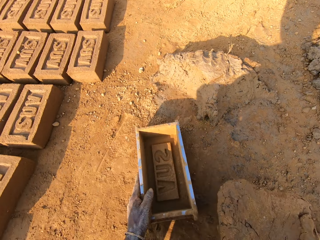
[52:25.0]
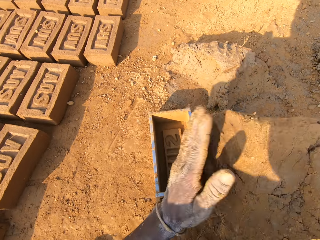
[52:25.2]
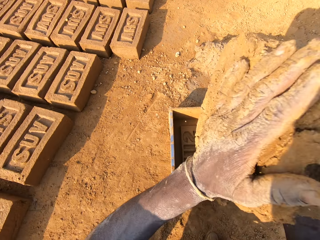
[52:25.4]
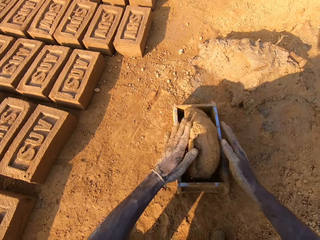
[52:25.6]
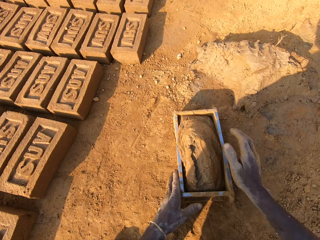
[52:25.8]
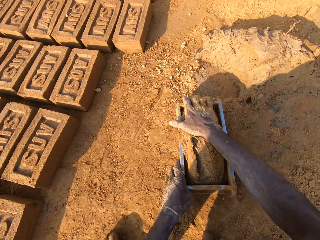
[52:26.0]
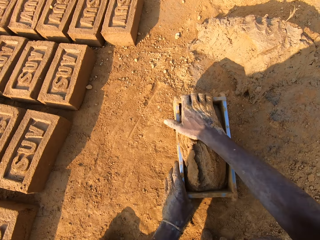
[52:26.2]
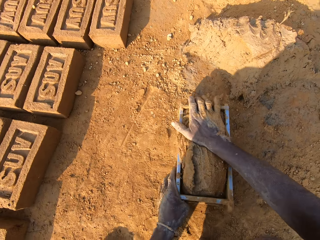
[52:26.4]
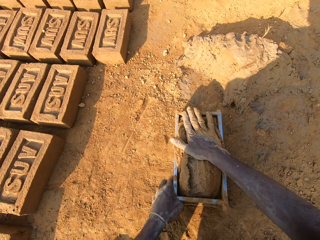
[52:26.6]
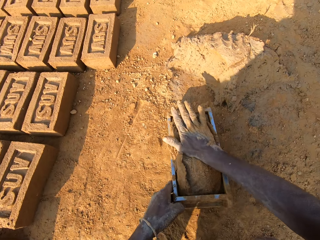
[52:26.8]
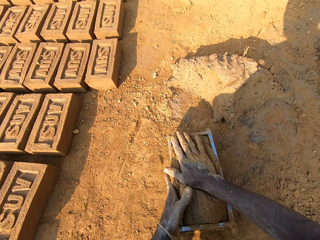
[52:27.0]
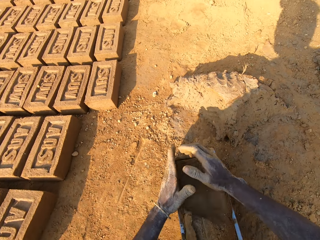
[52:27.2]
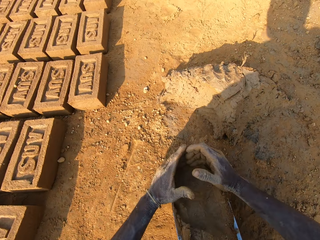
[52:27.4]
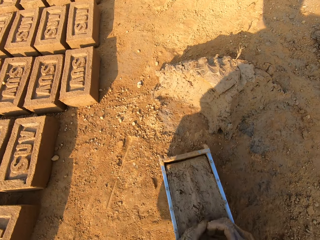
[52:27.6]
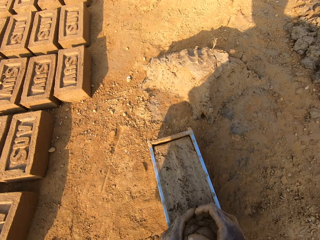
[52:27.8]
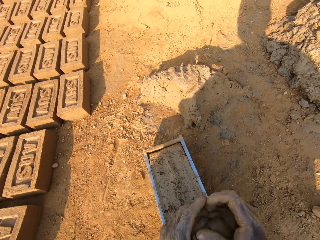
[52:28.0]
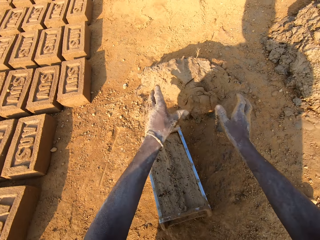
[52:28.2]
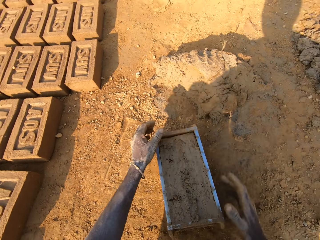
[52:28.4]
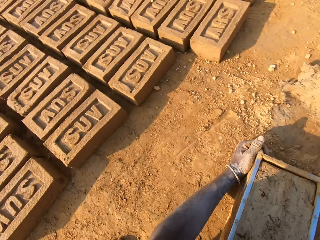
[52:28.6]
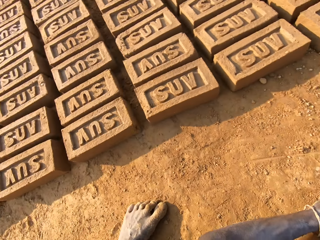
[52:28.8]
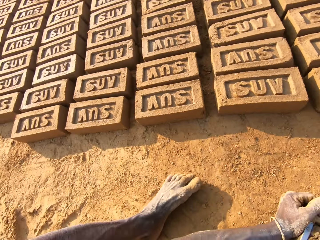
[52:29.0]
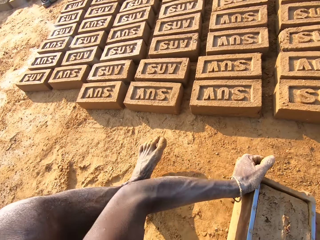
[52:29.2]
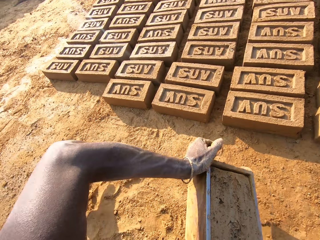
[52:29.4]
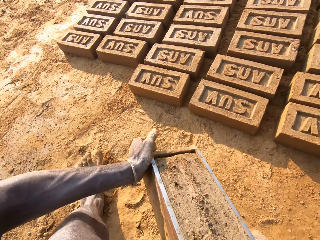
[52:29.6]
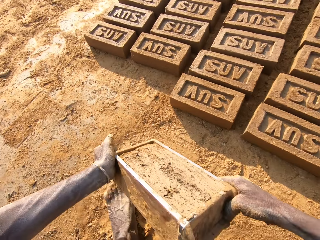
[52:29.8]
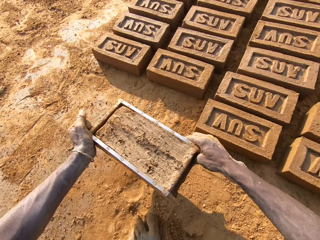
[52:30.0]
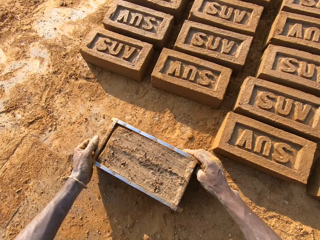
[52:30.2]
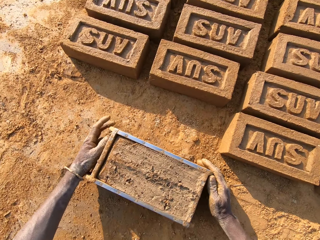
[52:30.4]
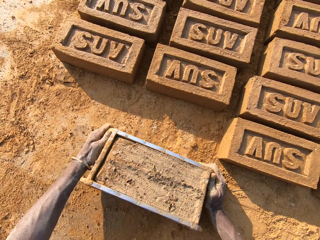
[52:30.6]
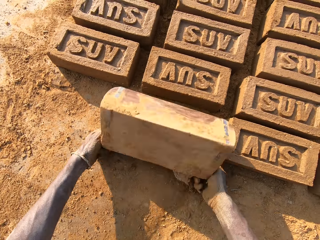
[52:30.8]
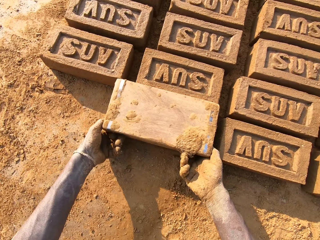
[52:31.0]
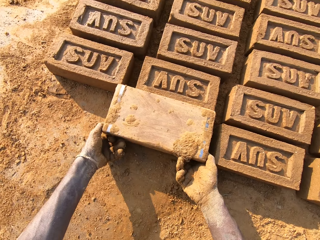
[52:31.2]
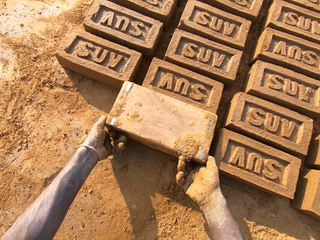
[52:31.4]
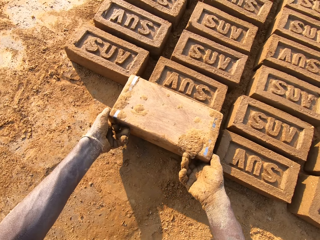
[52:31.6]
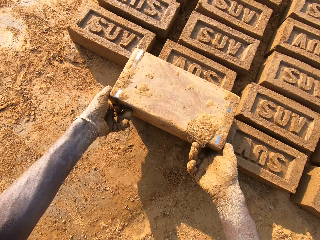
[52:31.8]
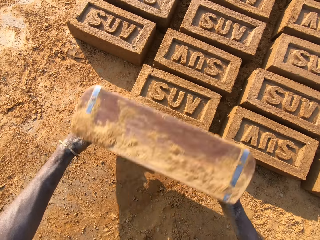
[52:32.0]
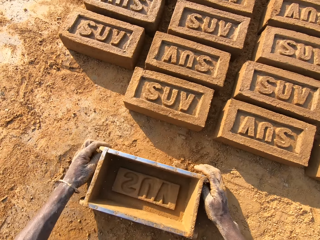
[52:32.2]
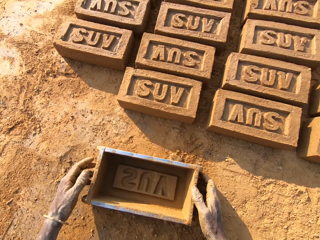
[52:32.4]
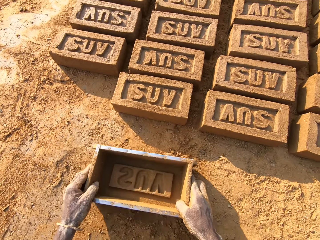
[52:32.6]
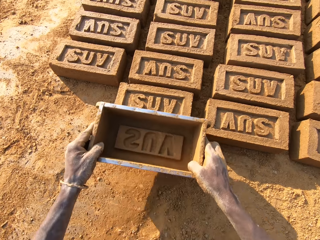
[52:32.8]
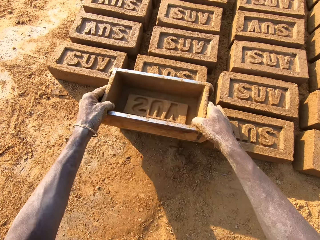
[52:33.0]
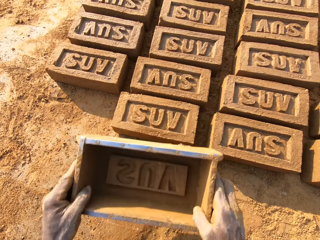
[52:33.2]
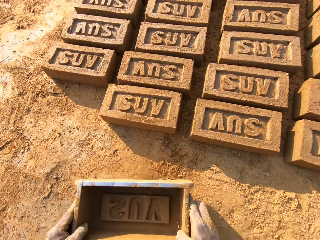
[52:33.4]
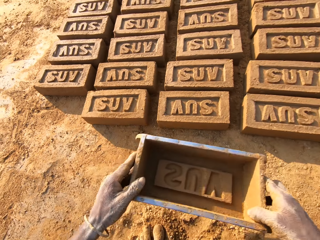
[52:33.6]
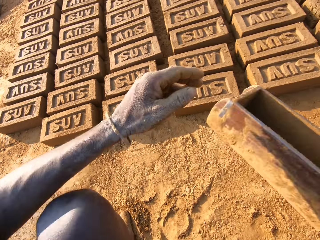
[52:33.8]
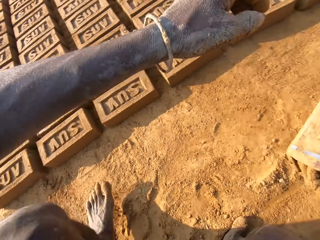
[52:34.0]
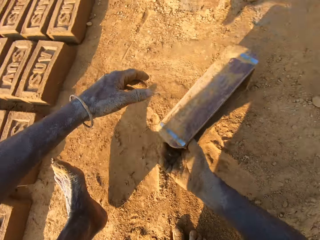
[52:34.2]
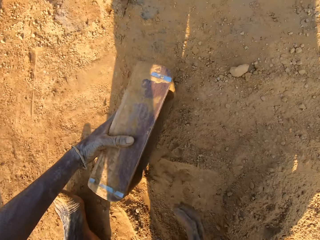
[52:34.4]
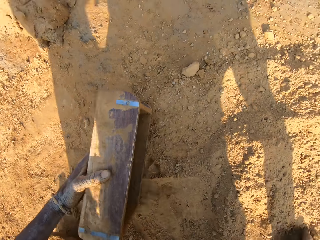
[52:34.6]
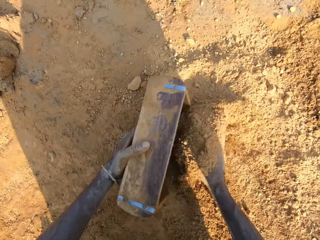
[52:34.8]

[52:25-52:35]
The camera wearer picks up the brick mould on the ground. They slam the mortar into the brick mould. They scoop the excess out of the mud in the brick mould. They throw the excess mortar on the pile of mortar. They pick up the brick mould from the ground and walk on the ground. They put the brick mould on the ground. They empty a brick to the ground. They make a brick with the brick mould. They drop the brick mould on the ground. They pick up the brick mould from the ground.

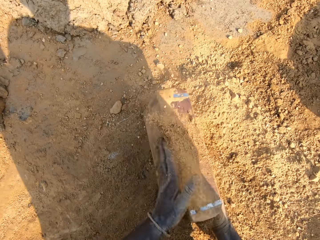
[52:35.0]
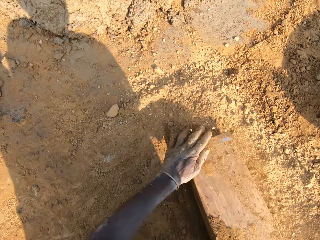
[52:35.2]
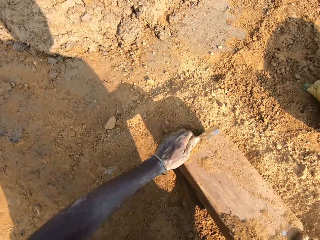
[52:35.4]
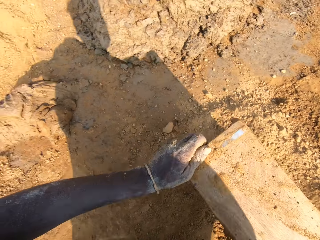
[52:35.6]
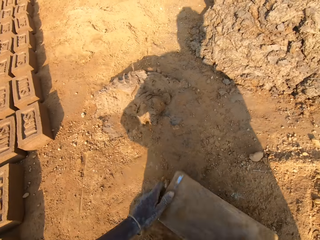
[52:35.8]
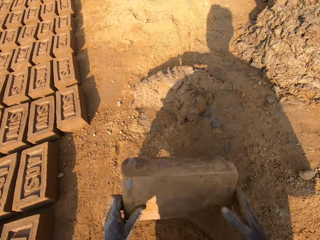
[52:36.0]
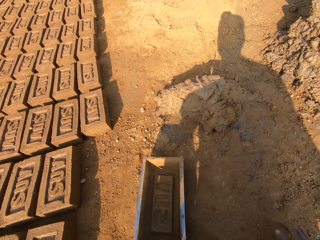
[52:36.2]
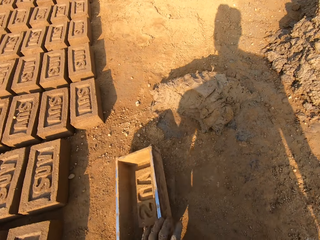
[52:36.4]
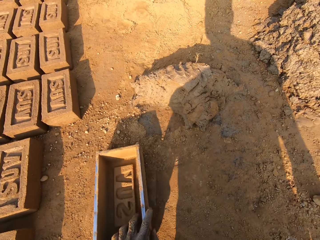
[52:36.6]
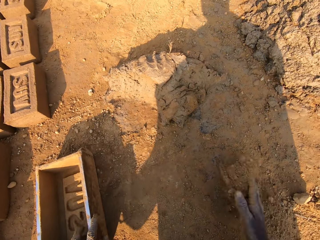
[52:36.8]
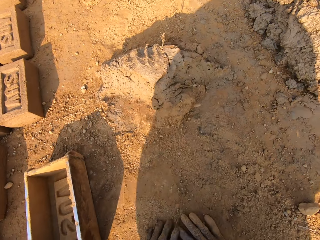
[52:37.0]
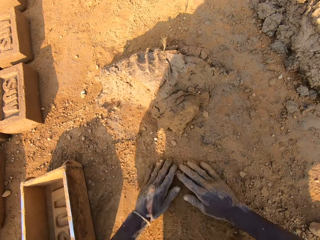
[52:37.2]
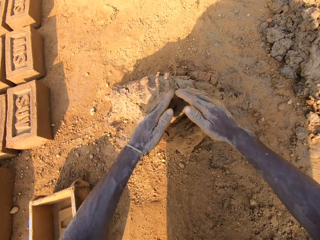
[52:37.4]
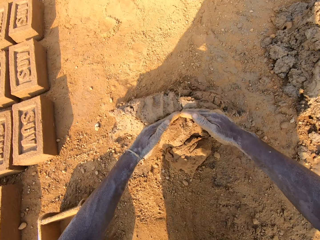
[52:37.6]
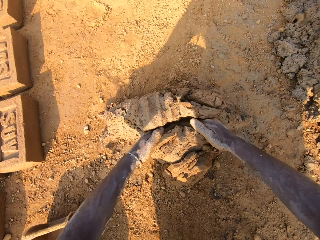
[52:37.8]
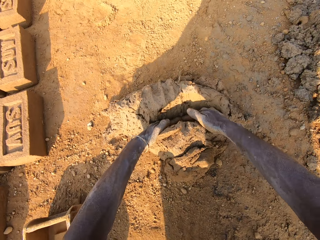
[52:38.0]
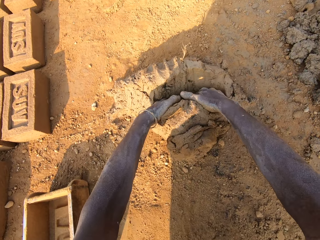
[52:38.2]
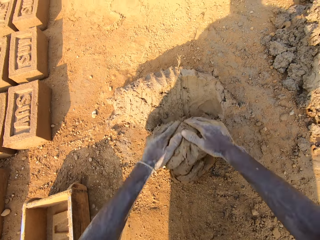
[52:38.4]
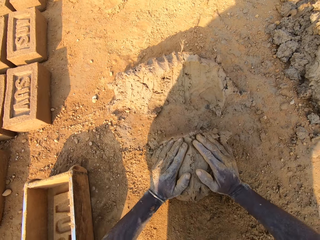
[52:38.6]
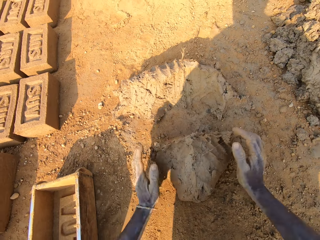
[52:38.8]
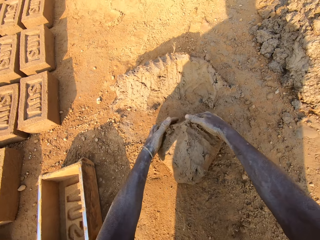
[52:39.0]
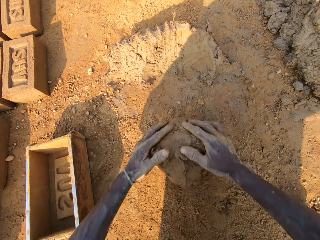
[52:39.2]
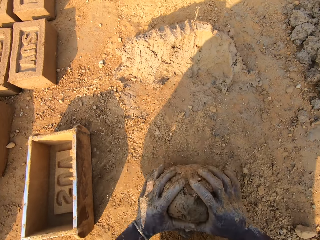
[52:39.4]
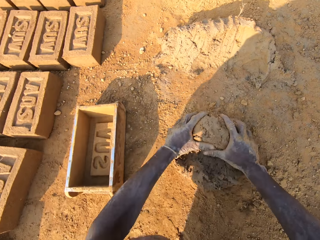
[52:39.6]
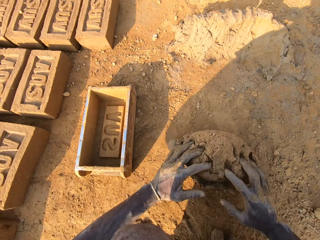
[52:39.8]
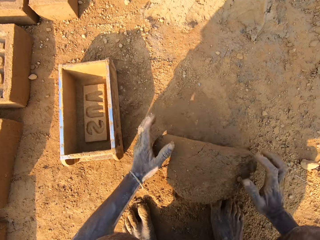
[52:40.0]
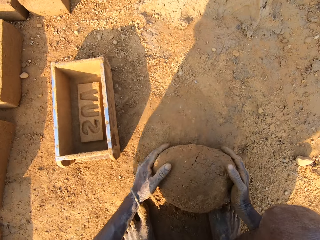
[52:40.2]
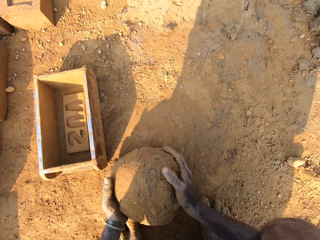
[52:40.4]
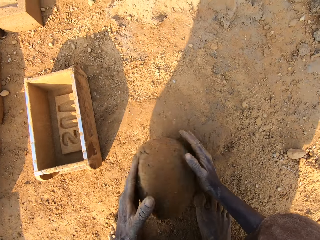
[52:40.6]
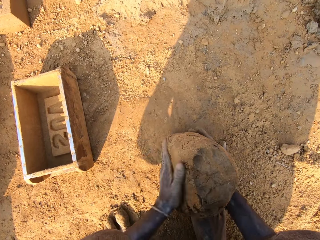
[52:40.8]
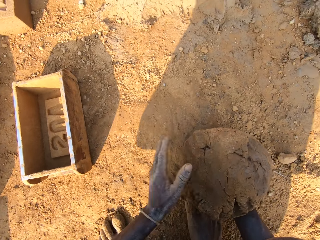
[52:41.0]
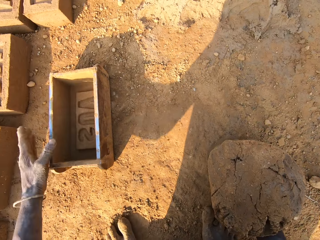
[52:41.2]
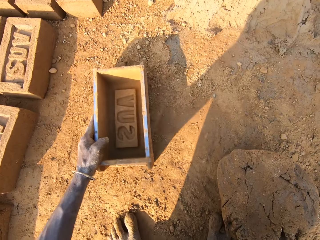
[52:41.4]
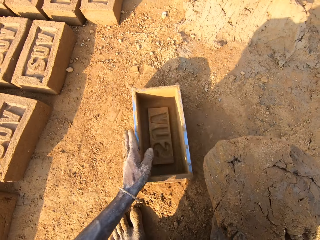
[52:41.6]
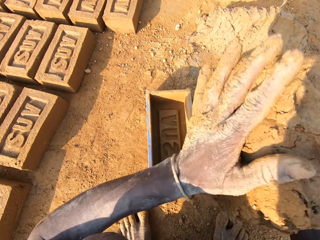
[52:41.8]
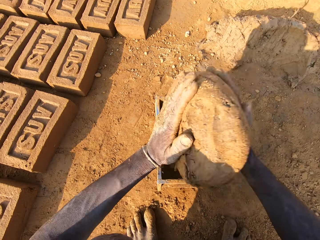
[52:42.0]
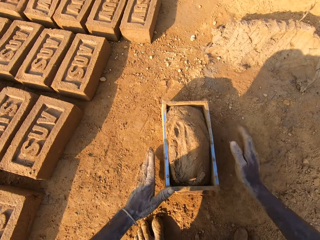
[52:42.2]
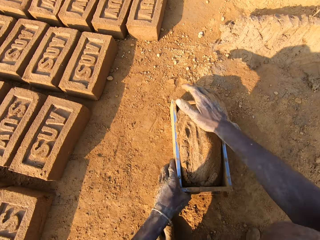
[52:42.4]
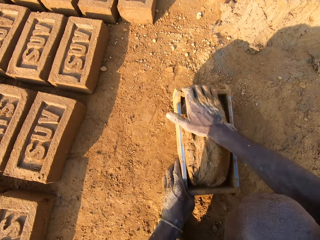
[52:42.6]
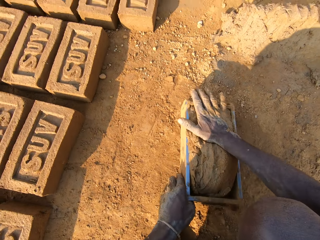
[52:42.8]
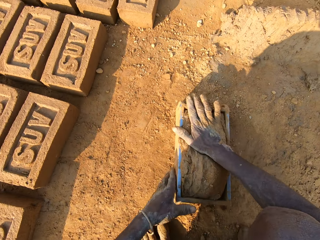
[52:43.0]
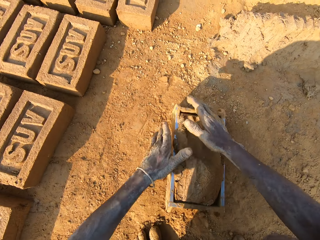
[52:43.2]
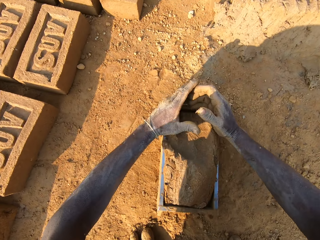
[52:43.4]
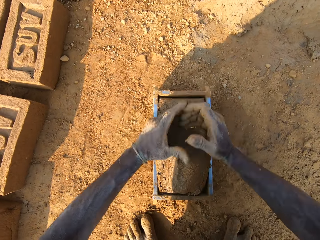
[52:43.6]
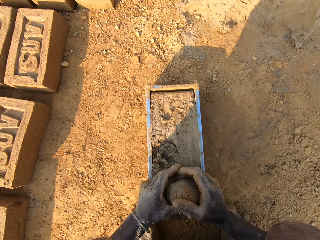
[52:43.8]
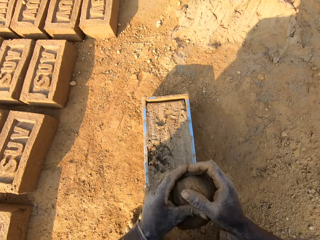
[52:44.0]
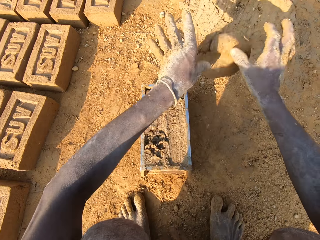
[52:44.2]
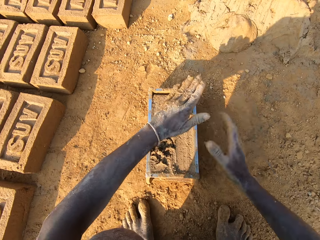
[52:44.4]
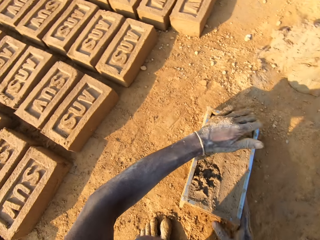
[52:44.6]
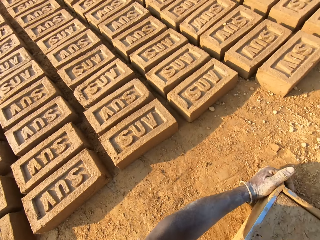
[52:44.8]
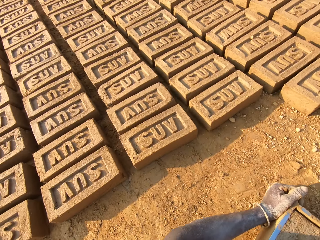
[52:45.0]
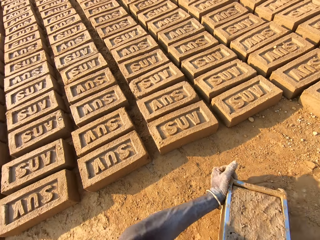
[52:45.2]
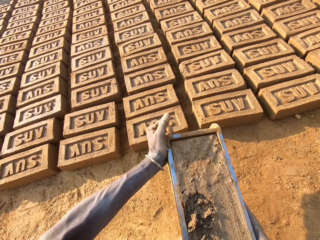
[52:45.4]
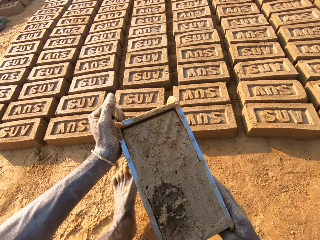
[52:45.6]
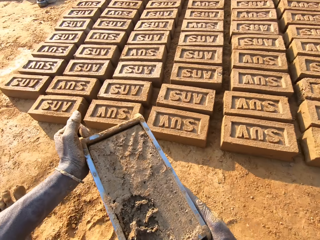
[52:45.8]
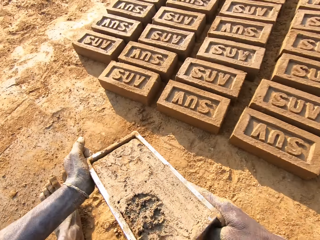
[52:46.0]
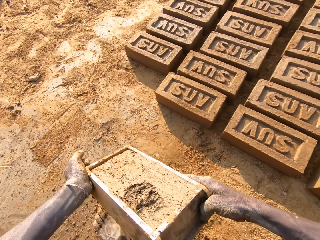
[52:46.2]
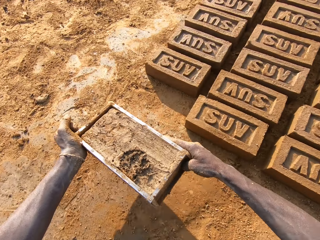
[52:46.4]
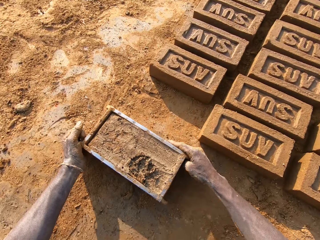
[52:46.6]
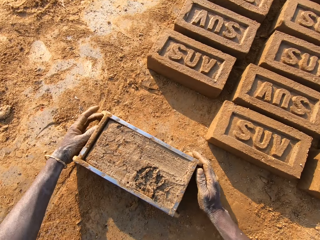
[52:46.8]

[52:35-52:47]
The camera wearer puts clay in the brick mould. He empties the clay to the ground. He drops the brick mould on the ground. He rubs his hands on the clay. He scoops mortar or mud from a pile of mortar on the ground with his hands. He molds the mud with his hands. He mixes the scooped mortar with the clay. He picks up the brick mould on the ground. He slams the mortar into the brick mould. He scoops the excess out of the mud in the brick mould. He throws the excess mortar on the pile of mortar. He picks up the brick mould from the ground and walks on the ground.
